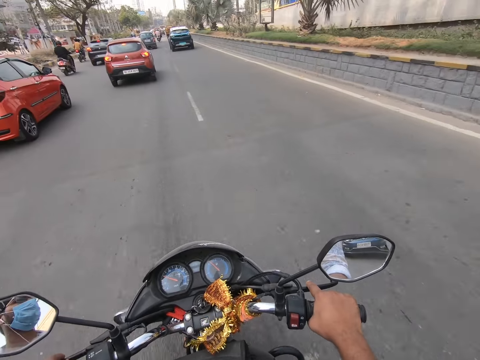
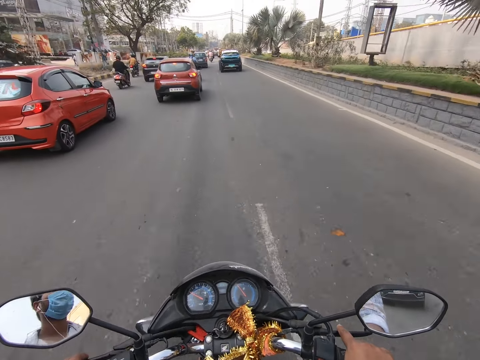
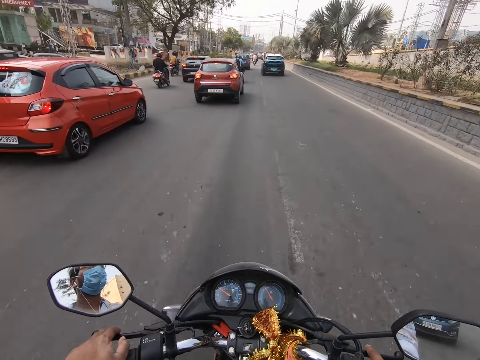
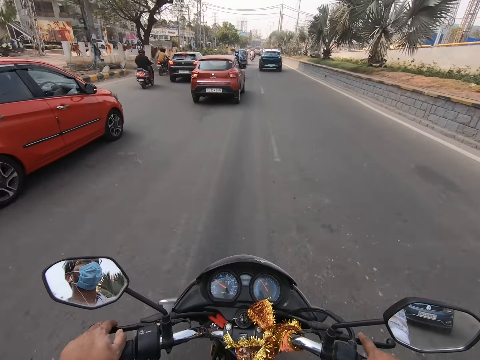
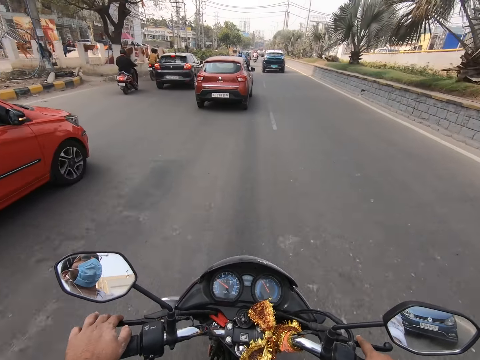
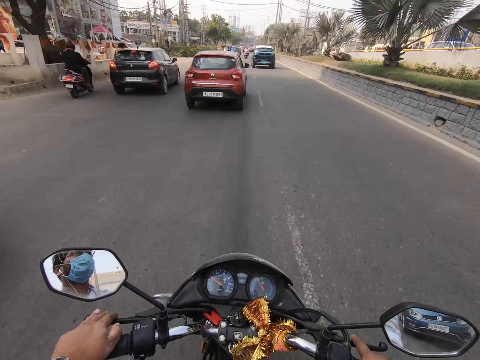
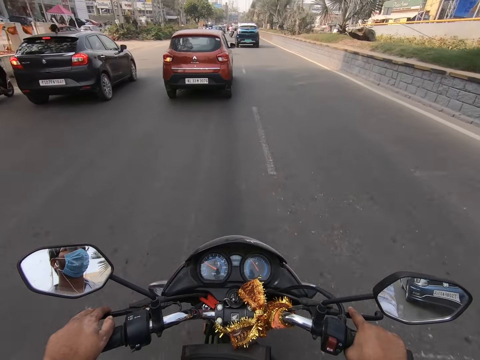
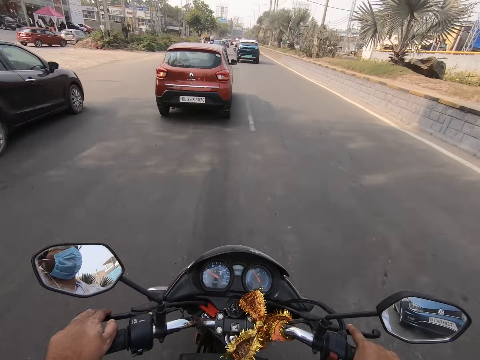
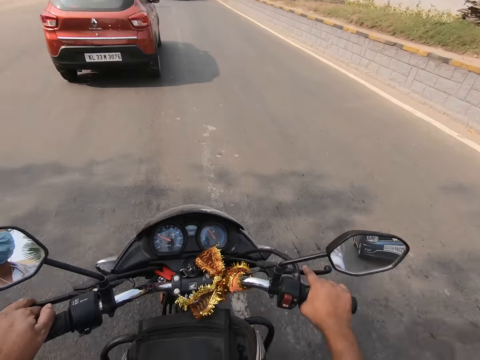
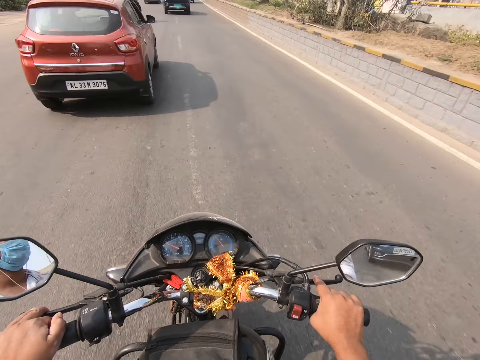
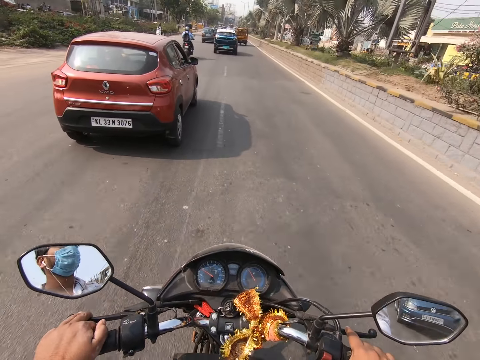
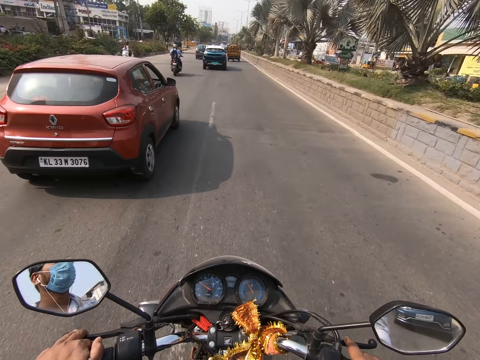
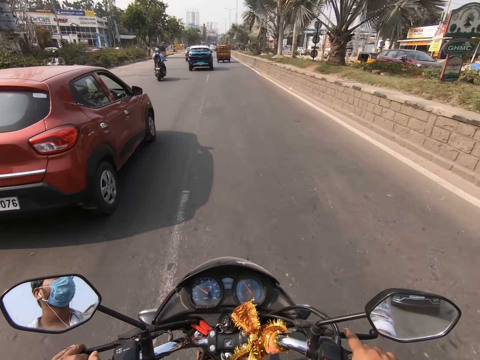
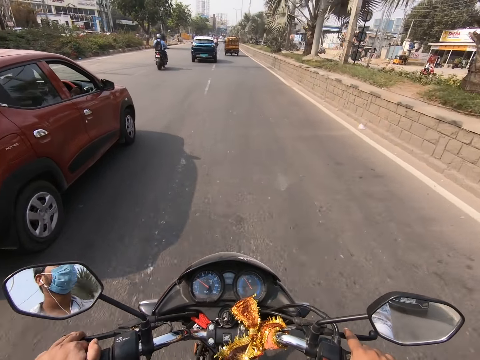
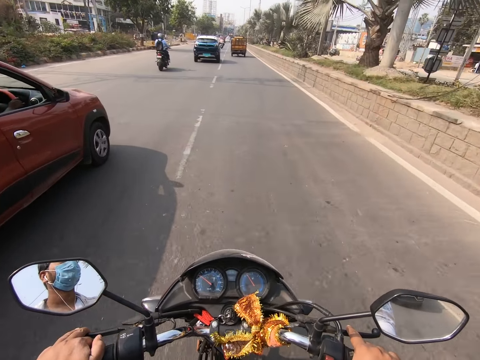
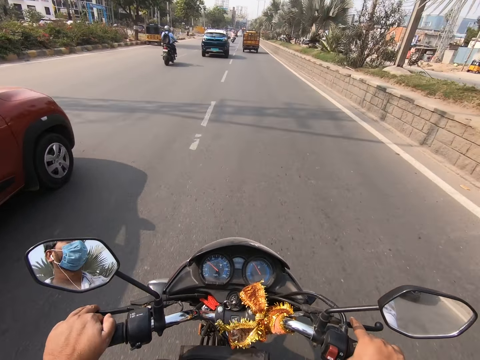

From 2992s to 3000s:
The camera wearer adjusts the left fingers on the bike.

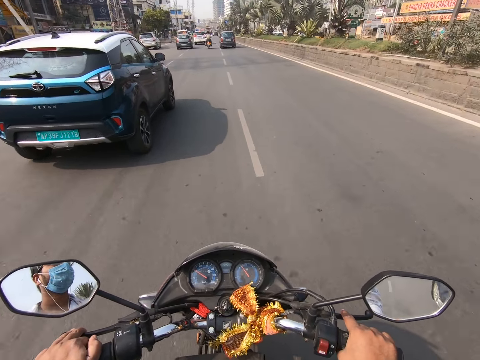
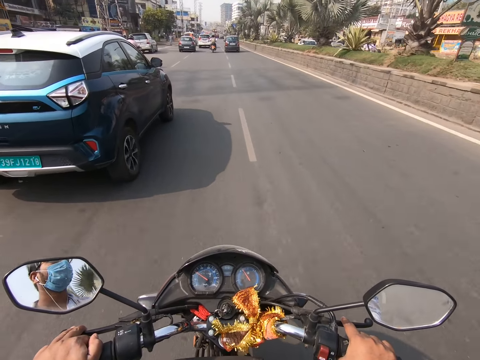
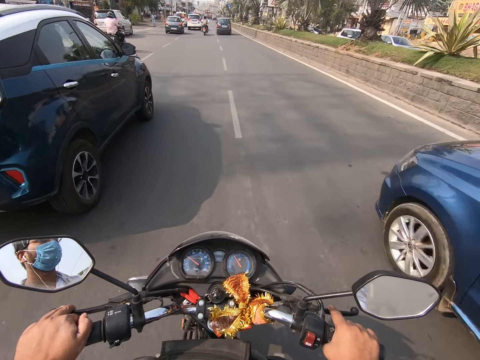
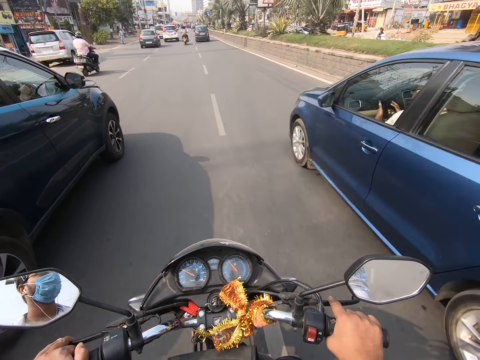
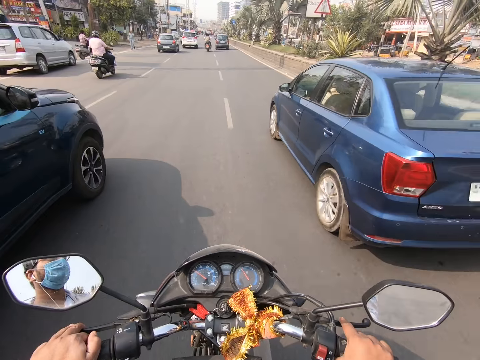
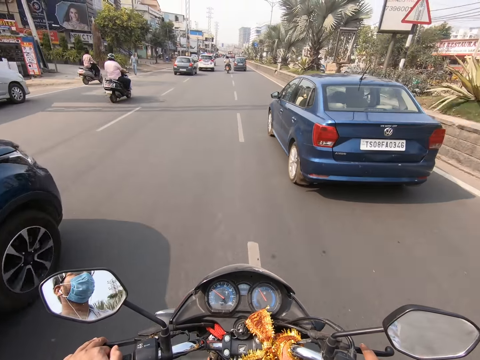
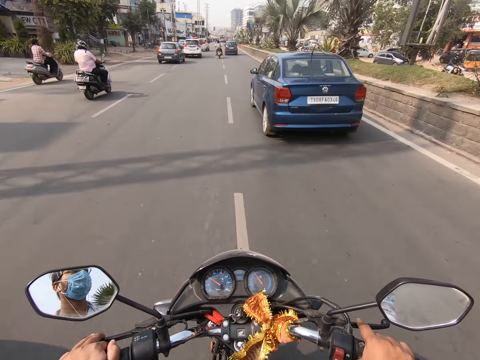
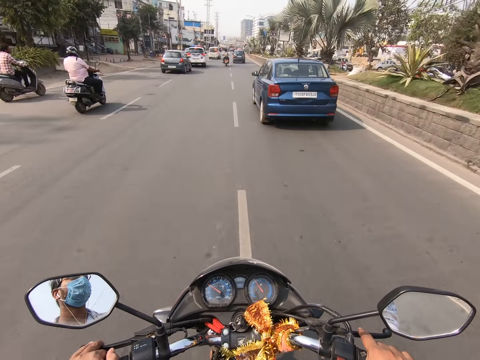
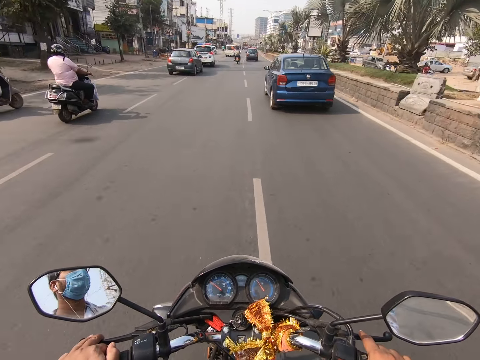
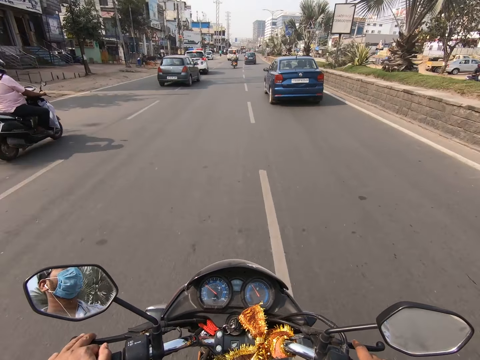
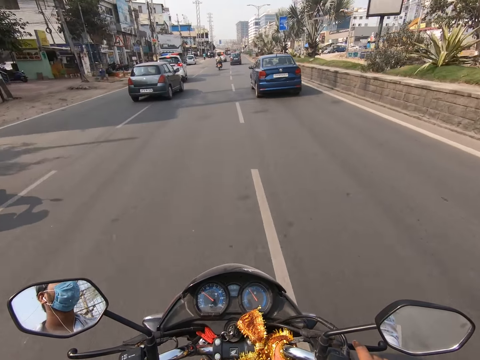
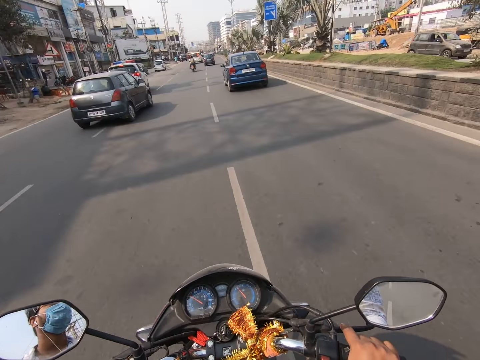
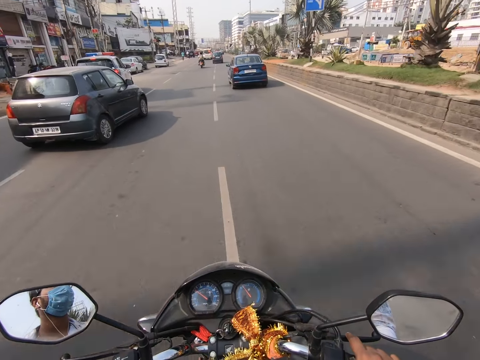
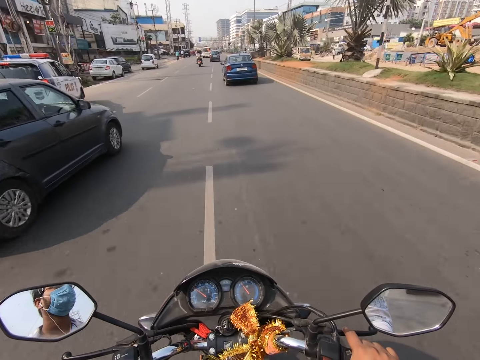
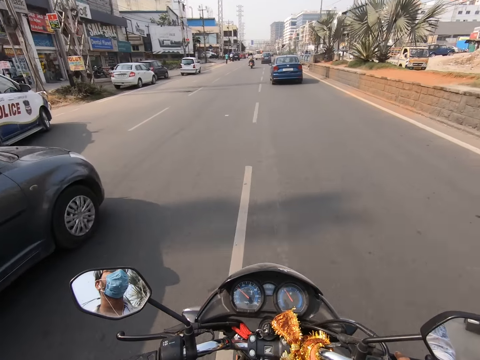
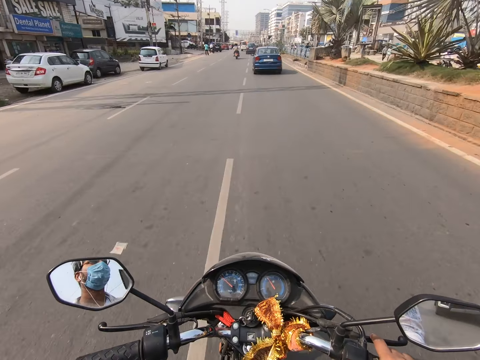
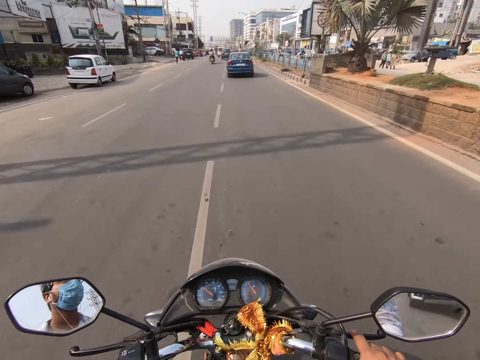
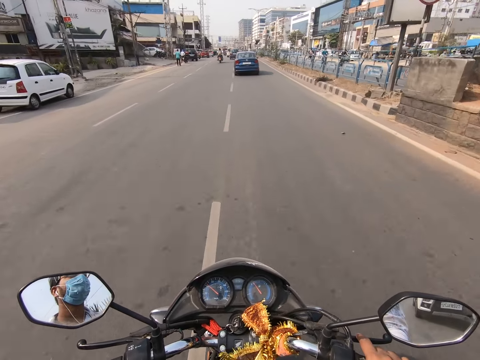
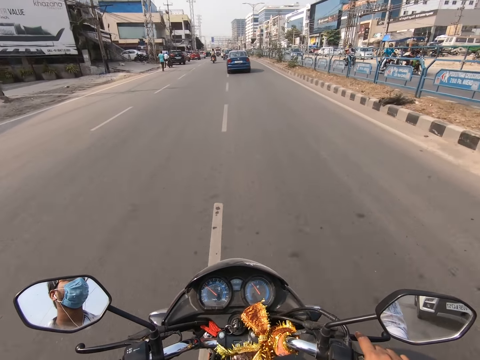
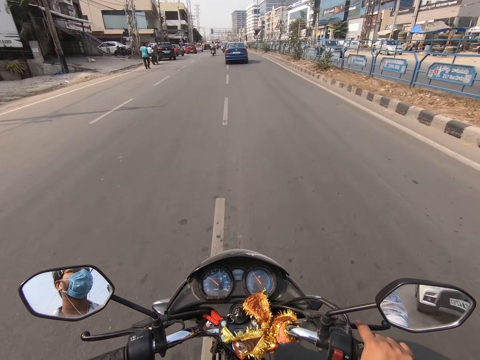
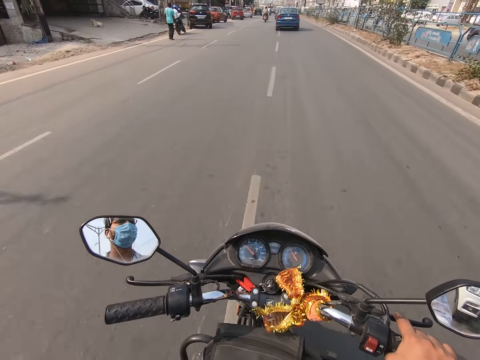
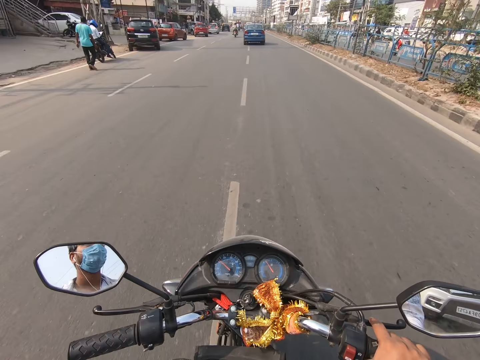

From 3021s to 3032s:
A blue car drives past the camera wearer.

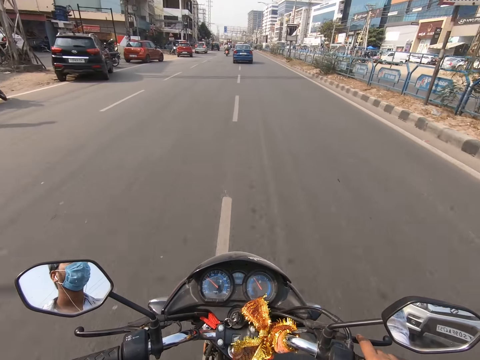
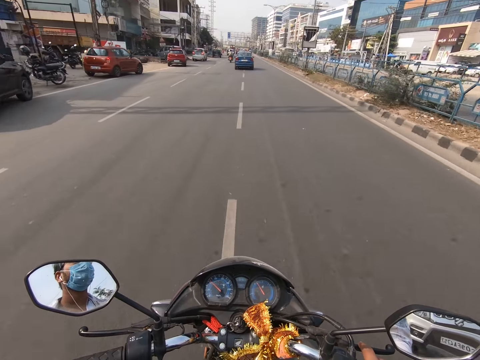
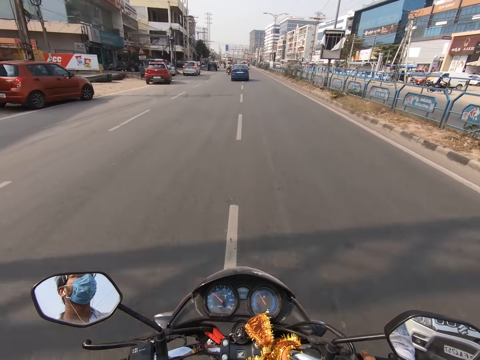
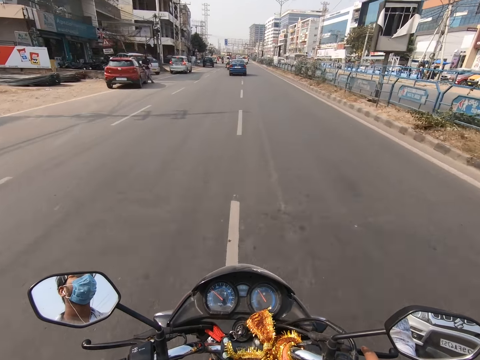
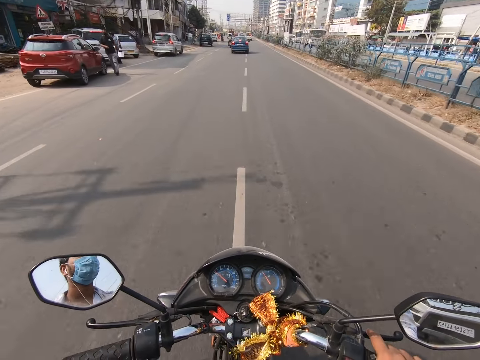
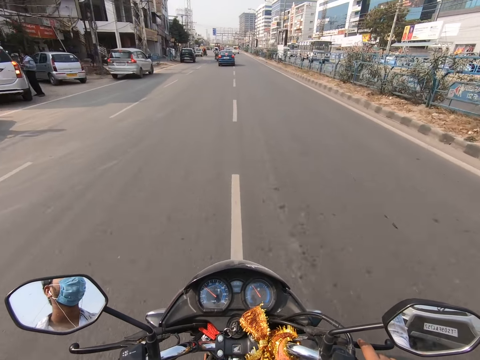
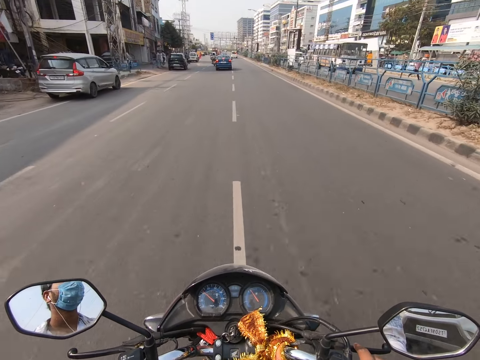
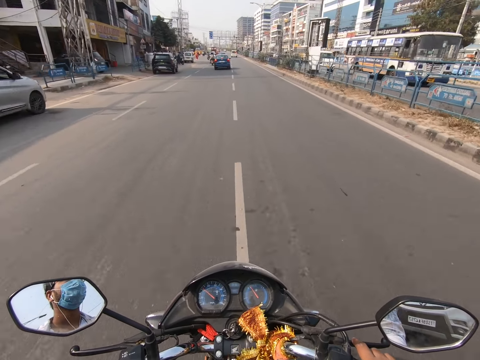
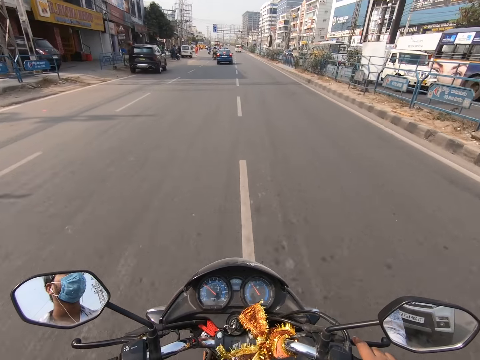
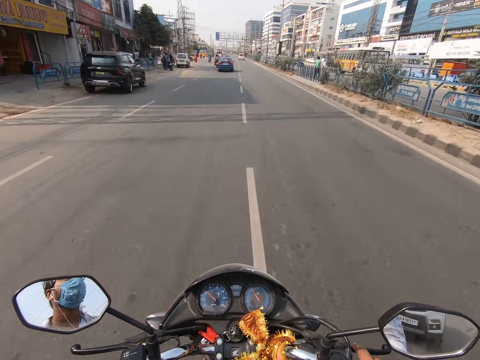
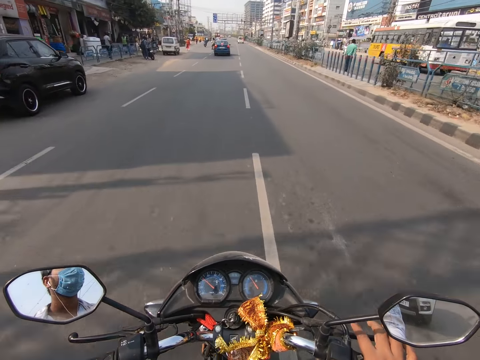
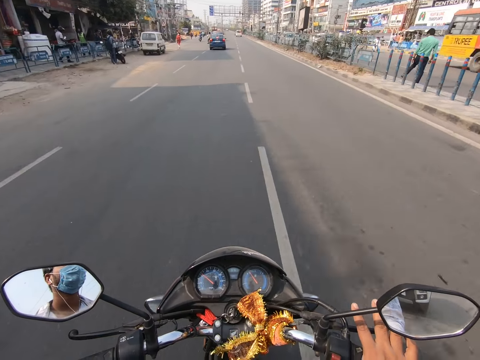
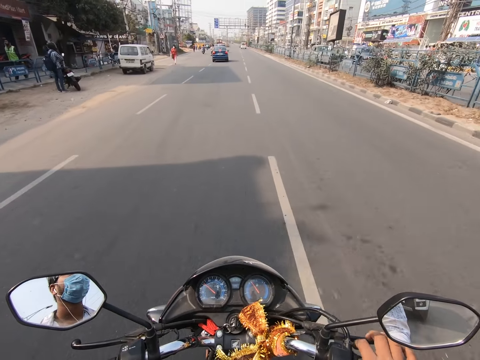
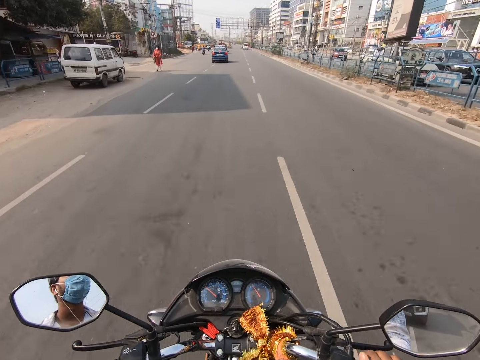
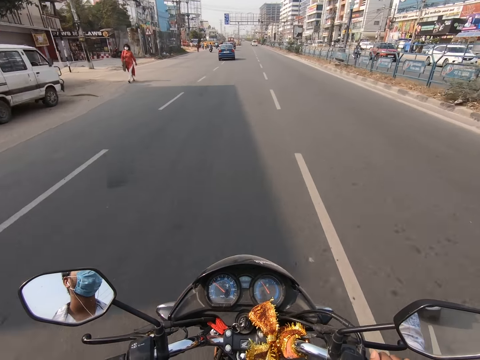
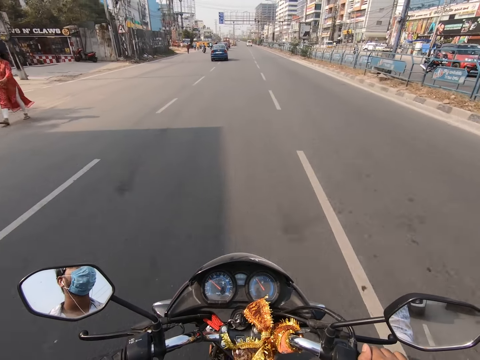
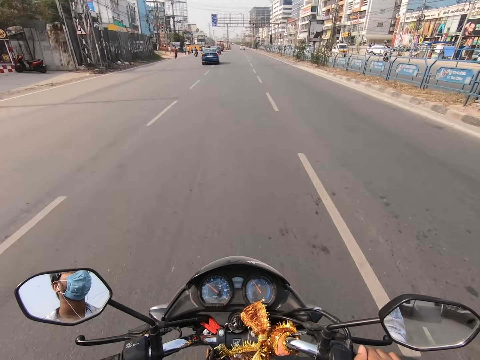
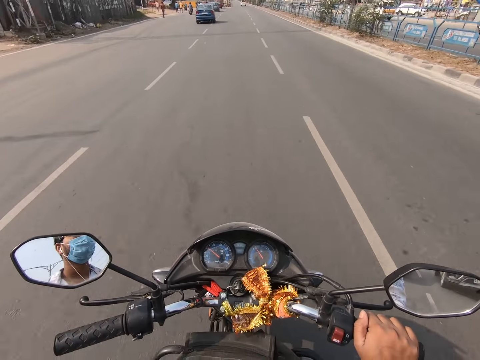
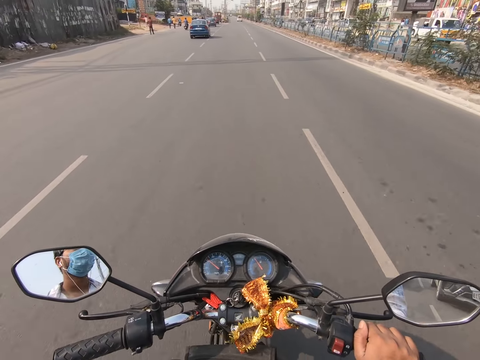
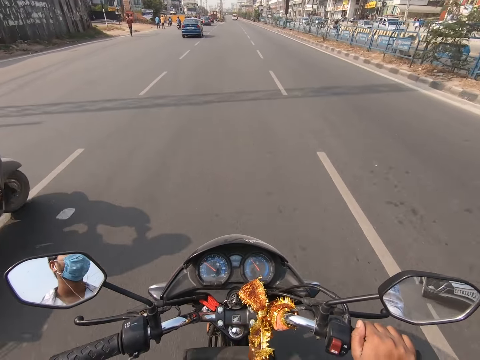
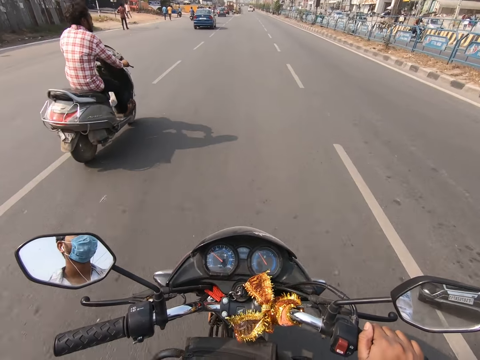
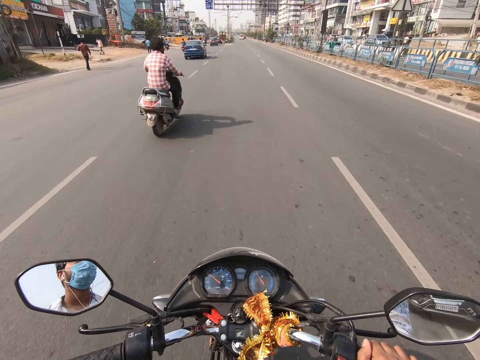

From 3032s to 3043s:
A motorcycle rides past the camera wearer.
